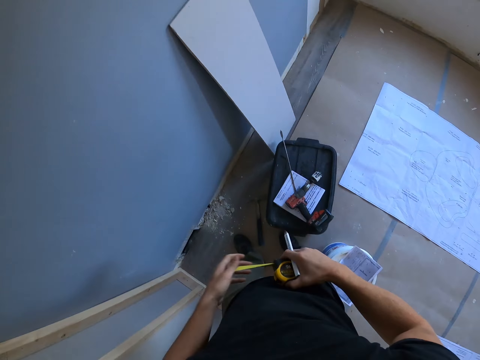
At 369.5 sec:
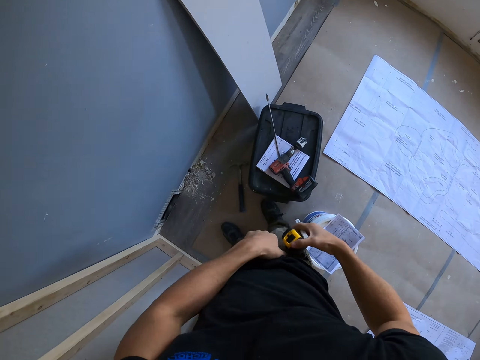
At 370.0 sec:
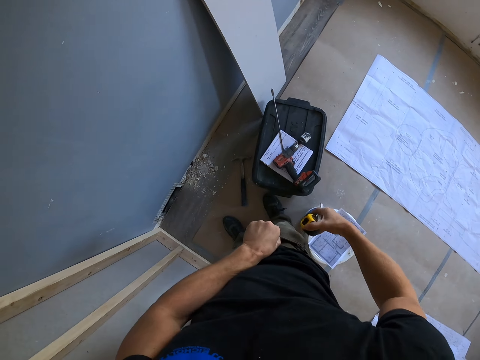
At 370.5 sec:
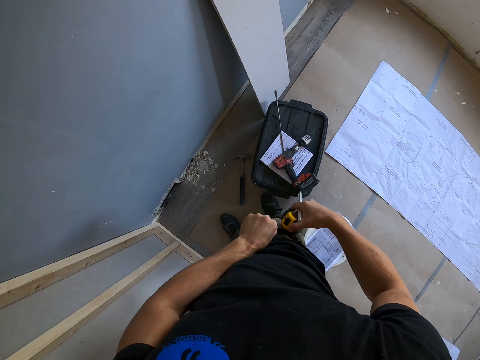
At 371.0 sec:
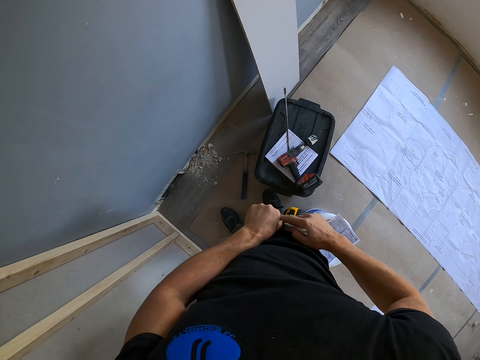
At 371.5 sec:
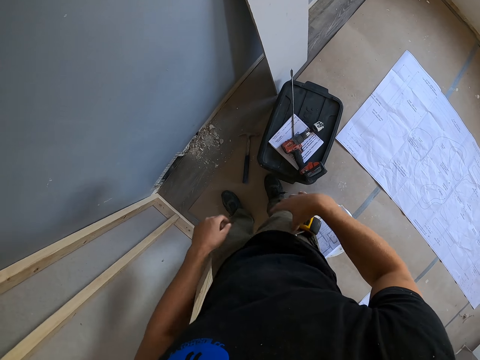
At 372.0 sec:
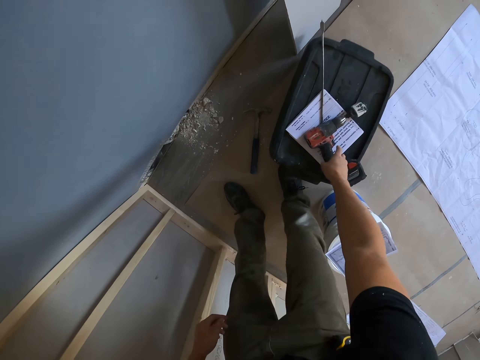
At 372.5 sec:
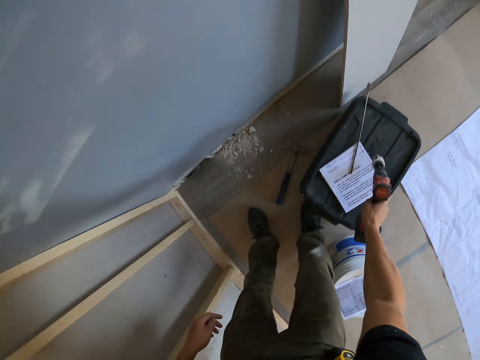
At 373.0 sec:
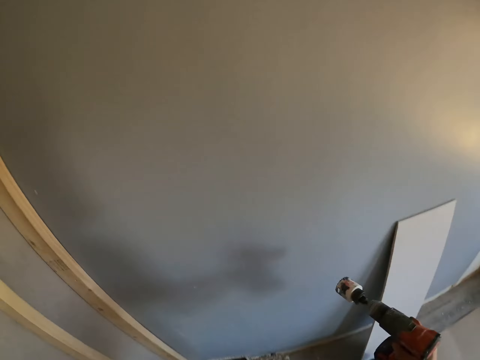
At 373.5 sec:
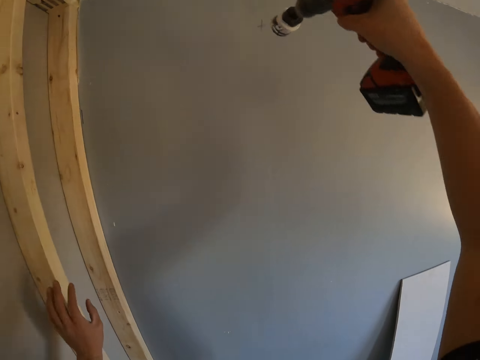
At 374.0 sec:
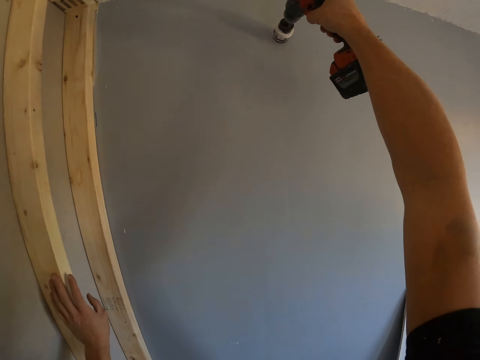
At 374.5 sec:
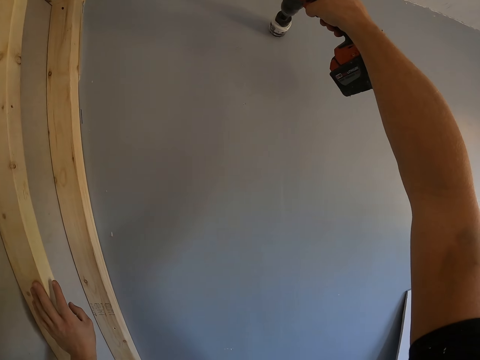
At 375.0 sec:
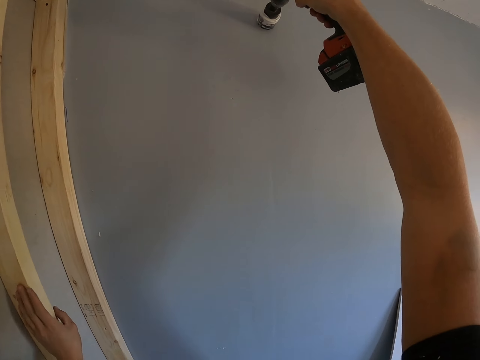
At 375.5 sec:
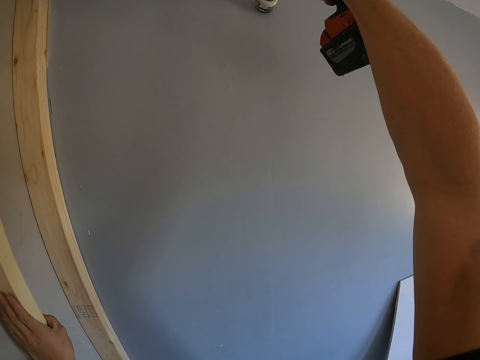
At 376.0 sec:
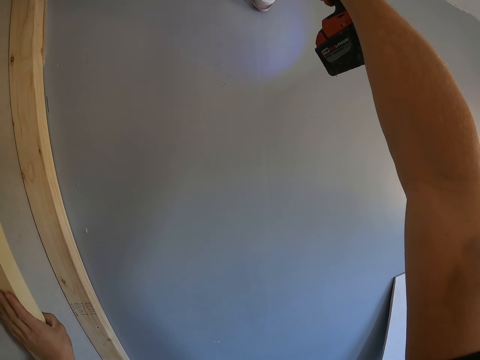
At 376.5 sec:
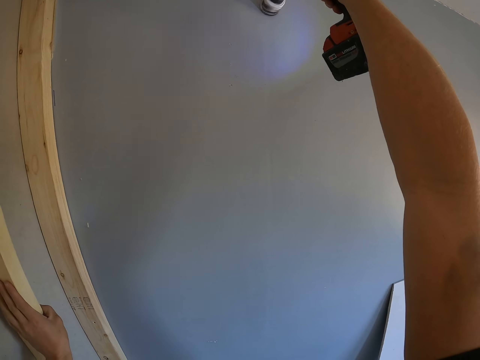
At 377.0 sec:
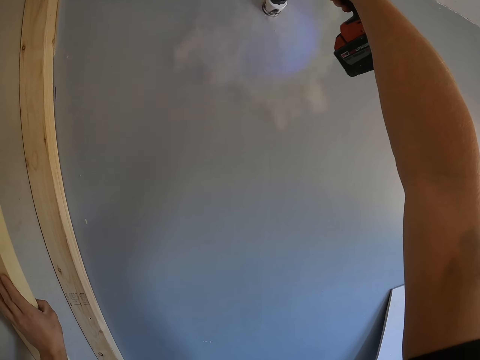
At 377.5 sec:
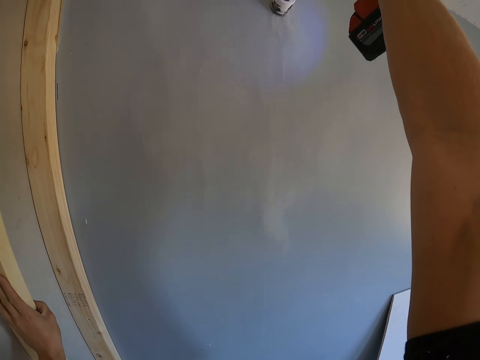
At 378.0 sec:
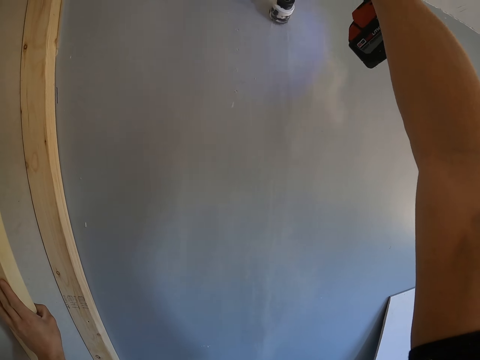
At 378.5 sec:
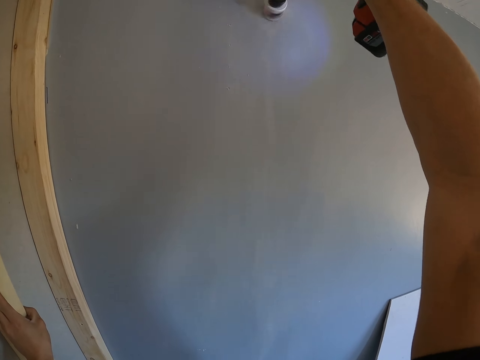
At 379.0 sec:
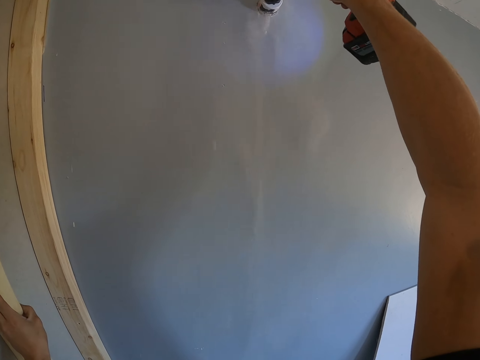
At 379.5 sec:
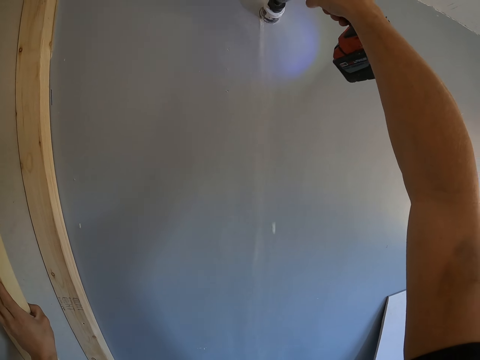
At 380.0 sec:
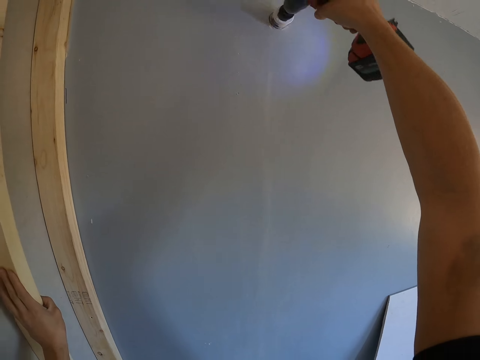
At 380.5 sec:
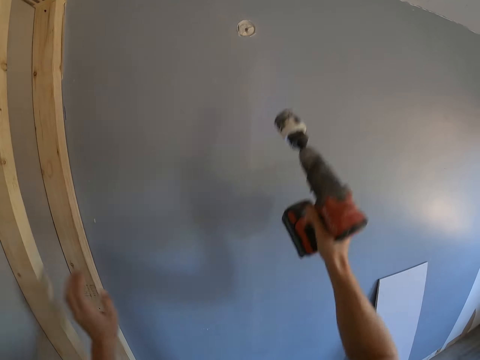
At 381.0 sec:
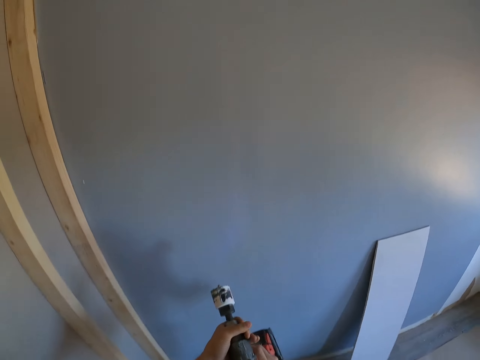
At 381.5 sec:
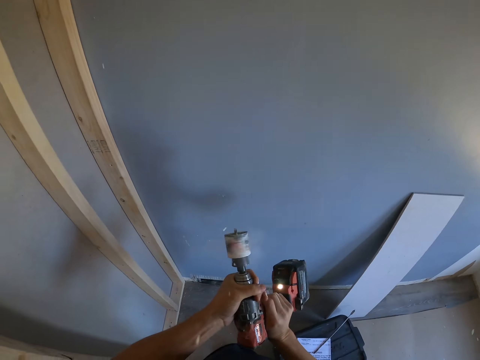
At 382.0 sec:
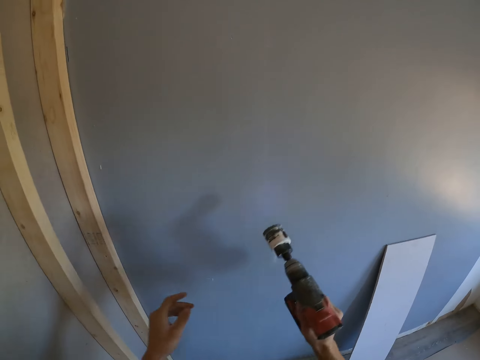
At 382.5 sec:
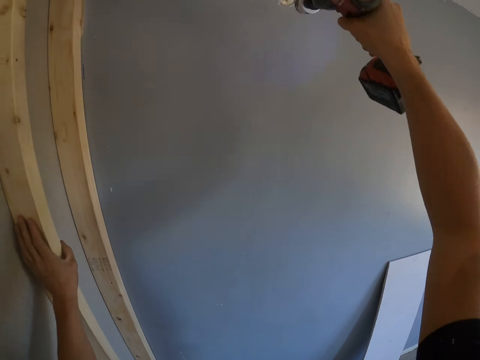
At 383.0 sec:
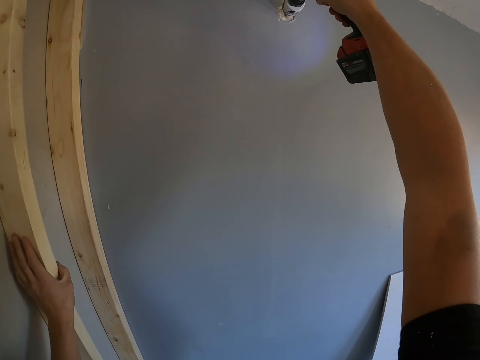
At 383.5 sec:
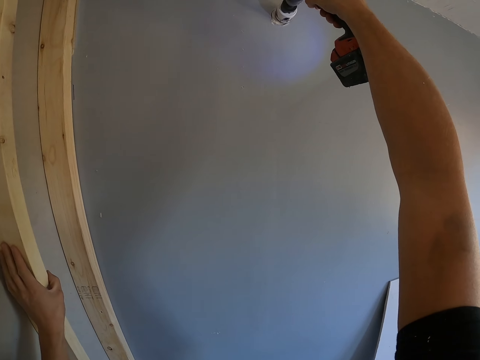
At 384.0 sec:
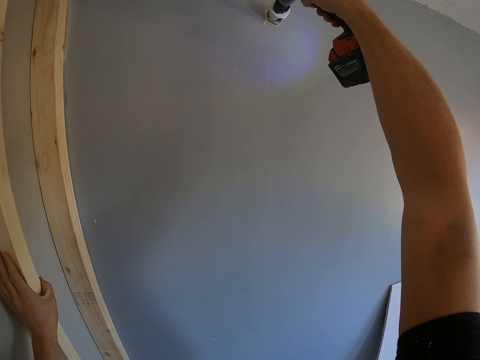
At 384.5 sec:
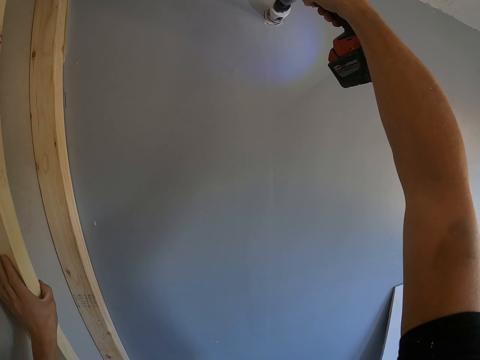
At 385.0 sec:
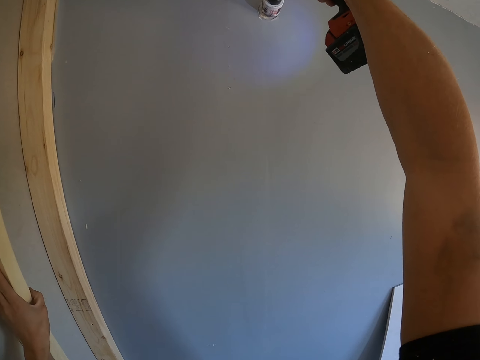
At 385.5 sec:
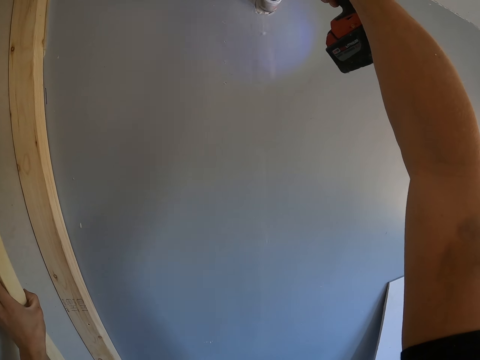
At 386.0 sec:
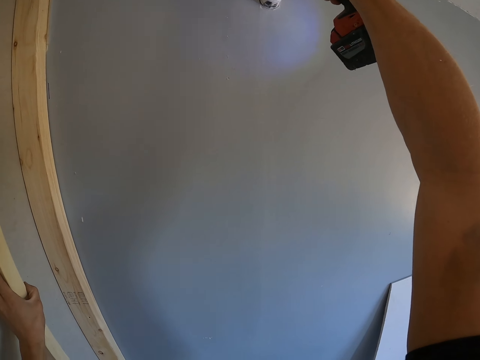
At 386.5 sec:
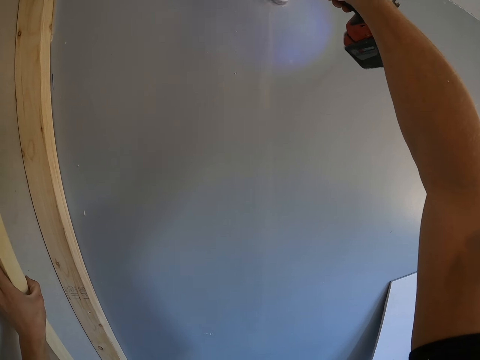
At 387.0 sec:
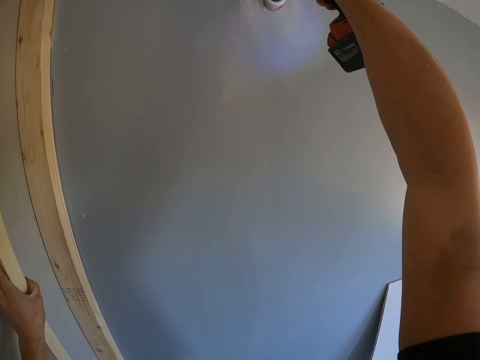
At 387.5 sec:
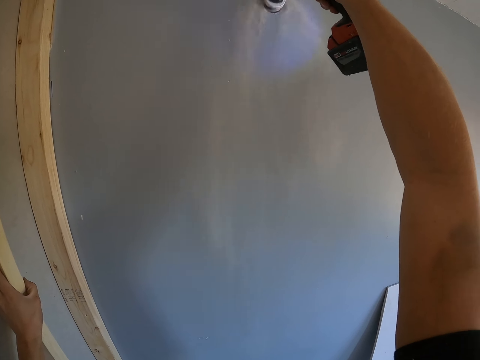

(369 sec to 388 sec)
The camera wearer puts the tape measure in a pocket. They put the pen in the pocket. They pick up a hand drill from a bag. They drill on a wall with the hand drill. They grind on the wall. They adjust the drill chuck. They grind on the wall. They drill on the wall with the hand drill.

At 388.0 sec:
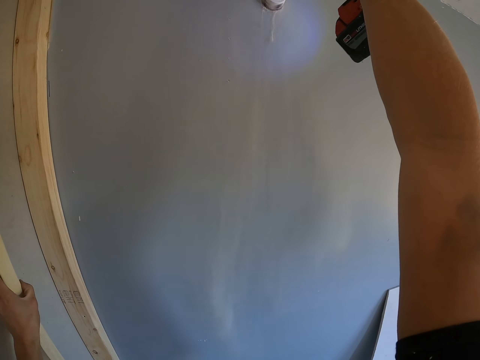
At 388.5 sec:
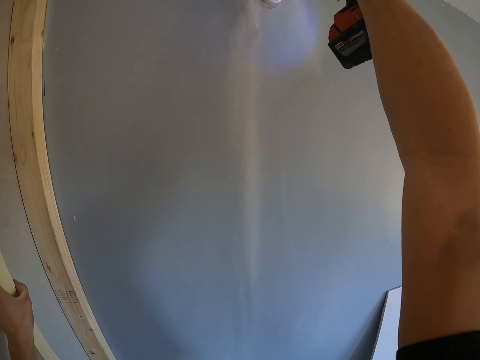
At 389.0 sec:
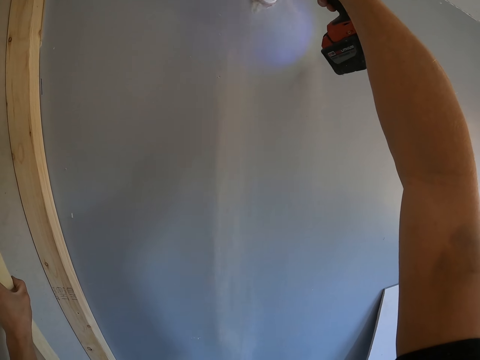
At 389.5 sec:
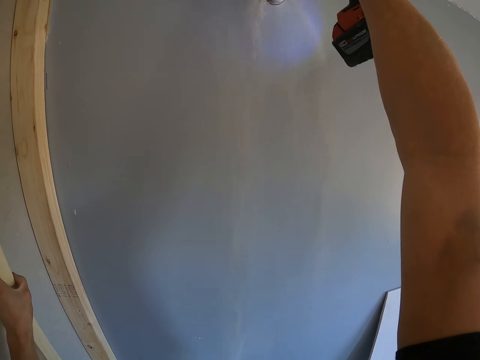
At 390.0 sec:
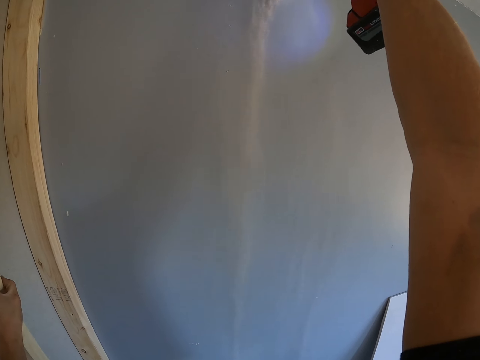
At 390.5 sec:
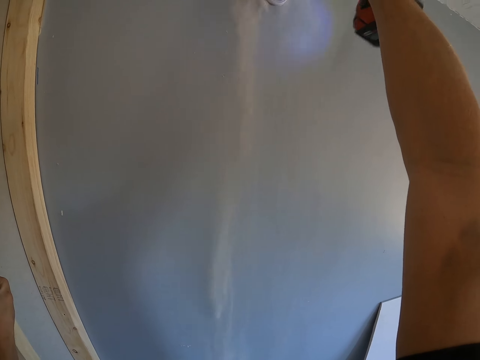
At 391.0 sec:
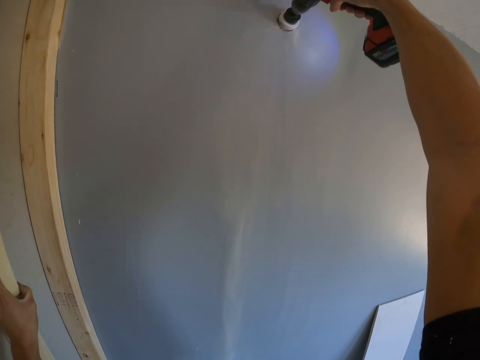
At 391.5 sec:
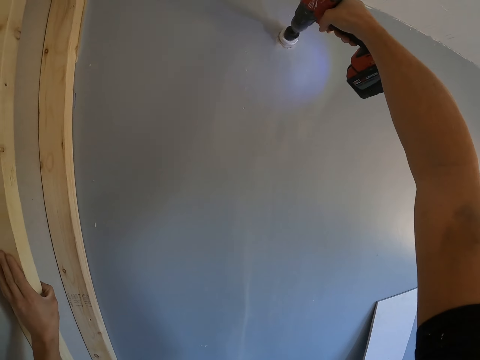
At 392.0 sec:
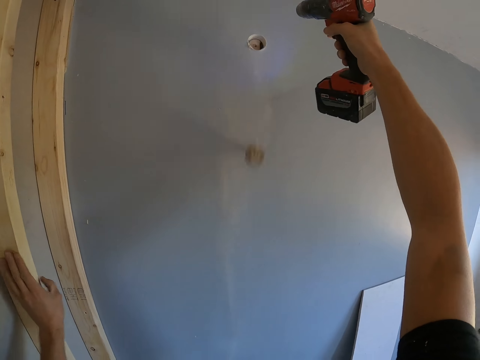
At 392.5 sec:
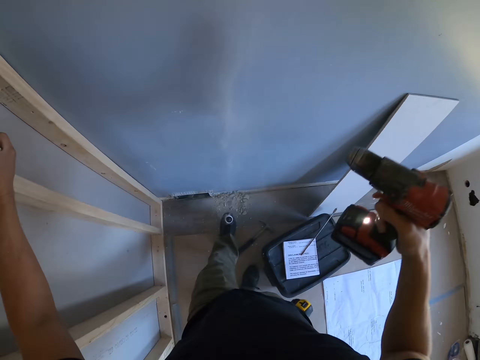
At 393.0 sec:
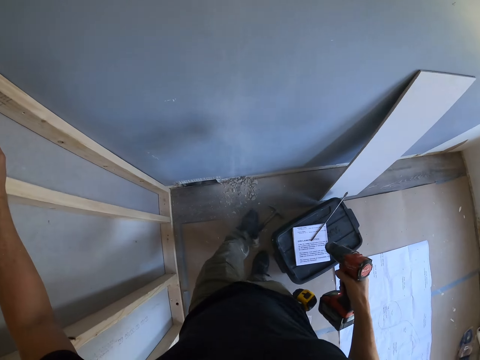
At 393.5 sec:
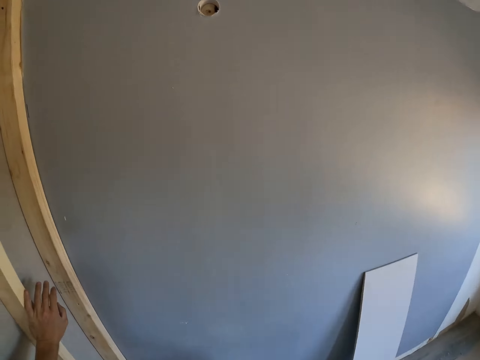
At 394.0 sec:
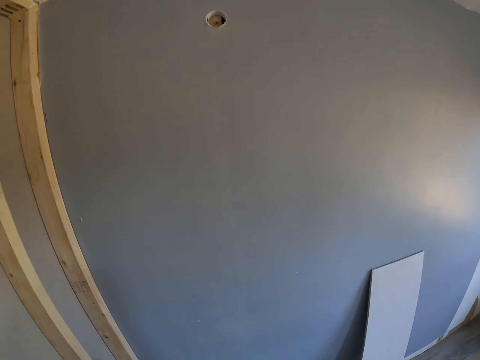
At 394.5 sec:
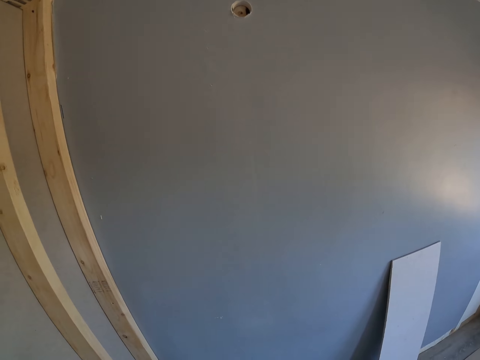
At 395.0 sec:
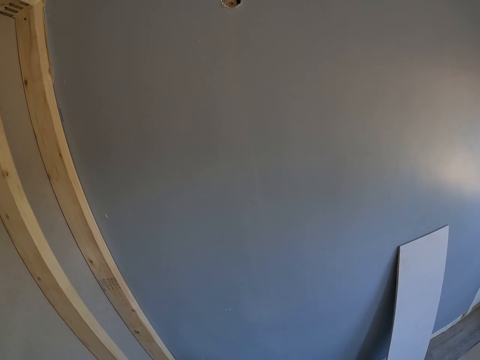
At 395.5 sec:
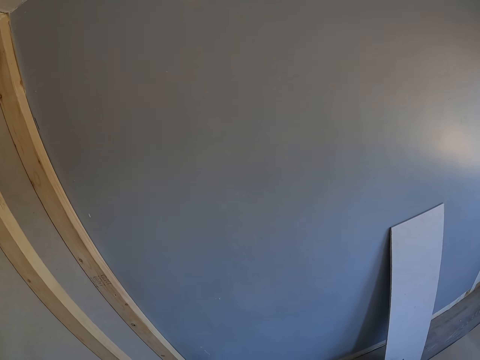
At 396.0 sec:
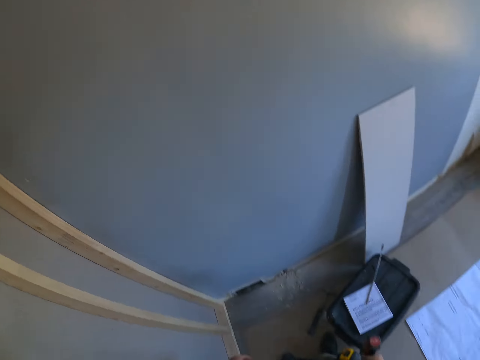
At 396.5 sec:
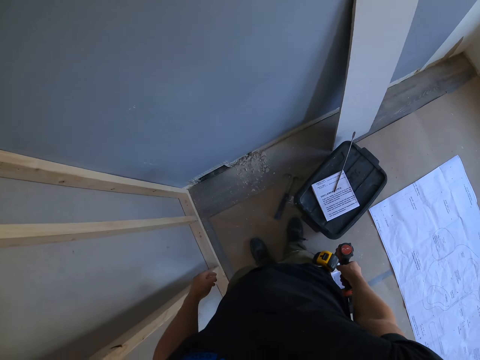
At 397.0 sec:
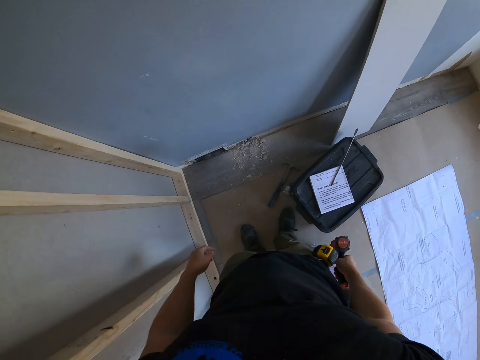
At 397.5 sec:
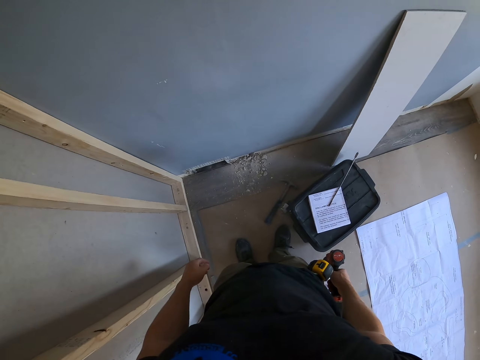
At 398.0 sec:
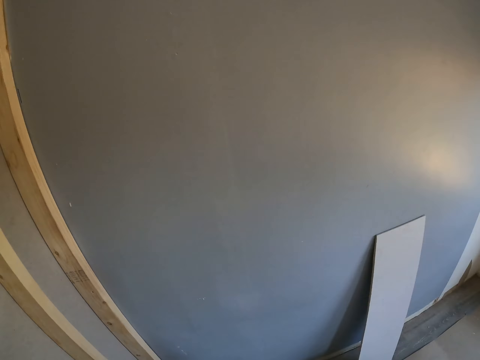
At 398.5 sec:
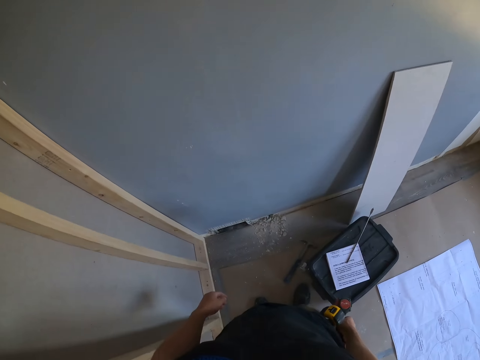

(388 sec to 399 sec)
The camera wearer looks up and down.
